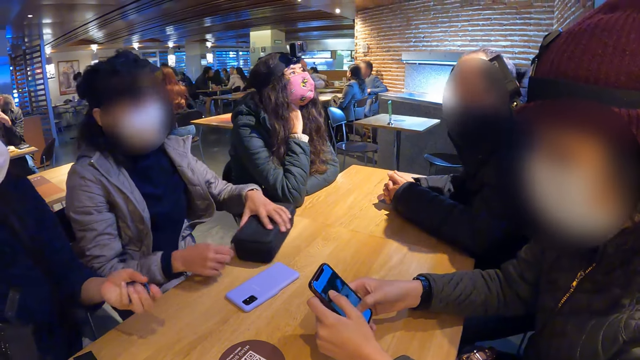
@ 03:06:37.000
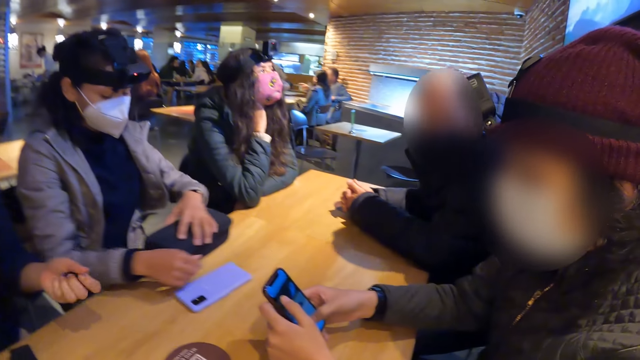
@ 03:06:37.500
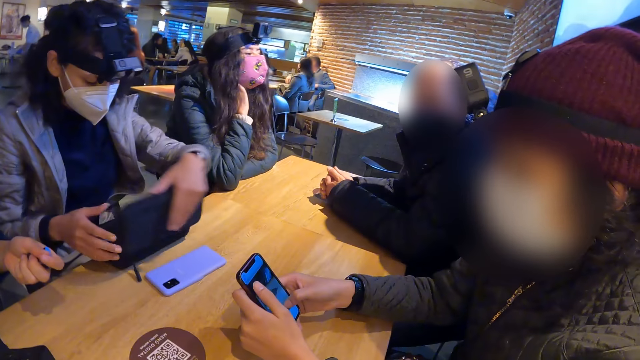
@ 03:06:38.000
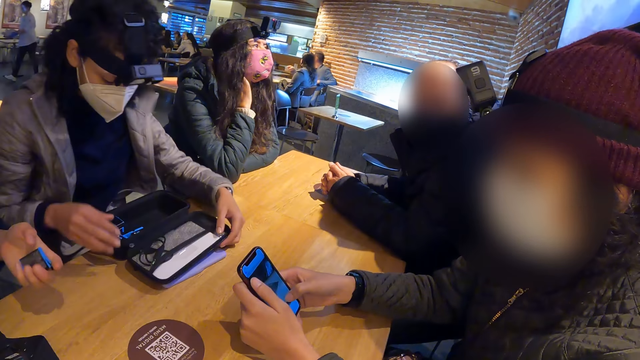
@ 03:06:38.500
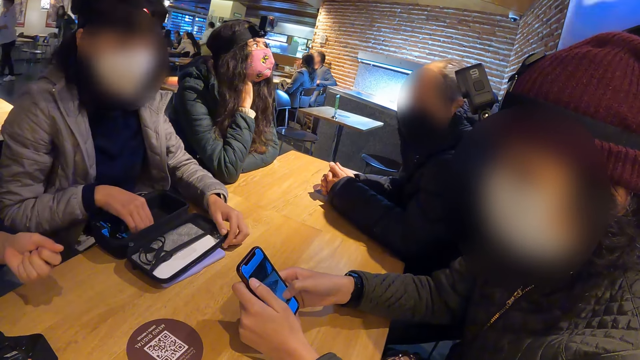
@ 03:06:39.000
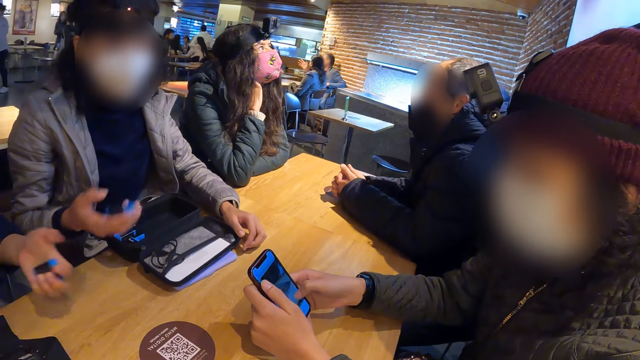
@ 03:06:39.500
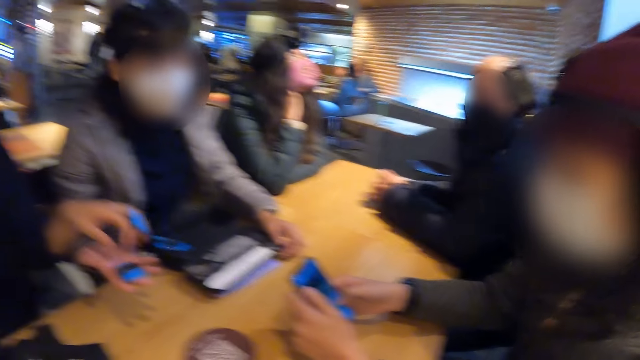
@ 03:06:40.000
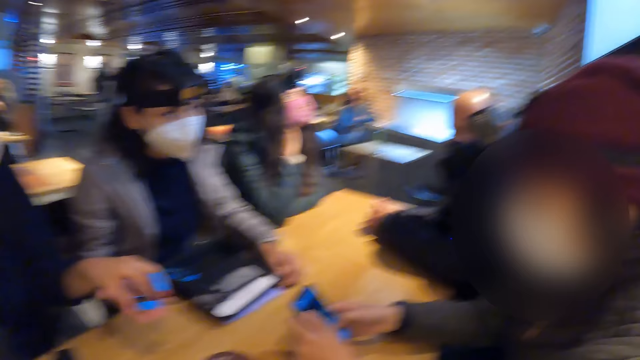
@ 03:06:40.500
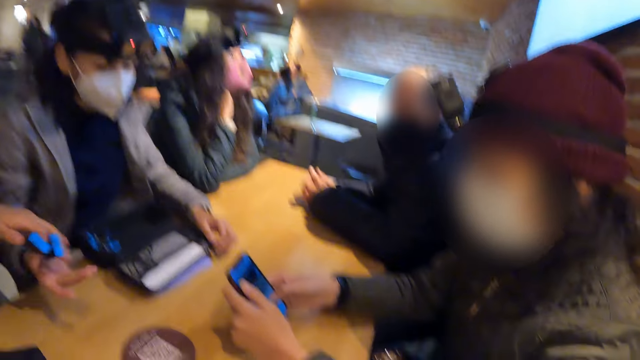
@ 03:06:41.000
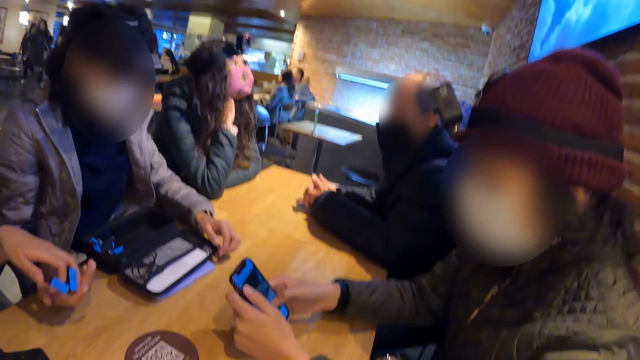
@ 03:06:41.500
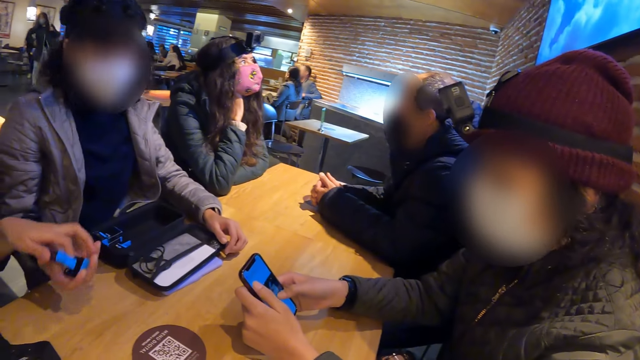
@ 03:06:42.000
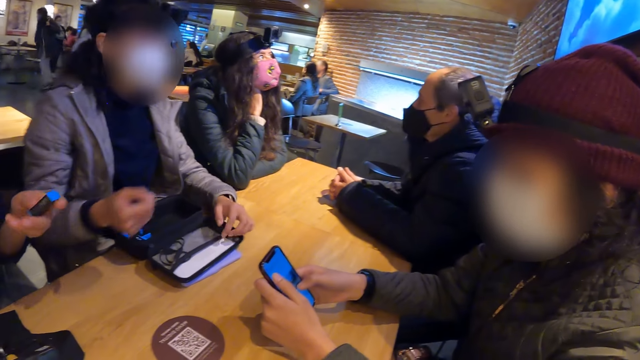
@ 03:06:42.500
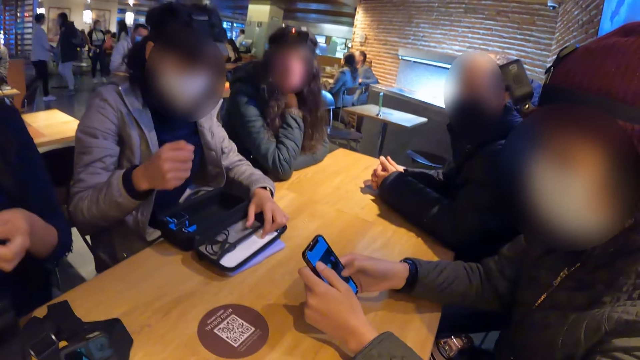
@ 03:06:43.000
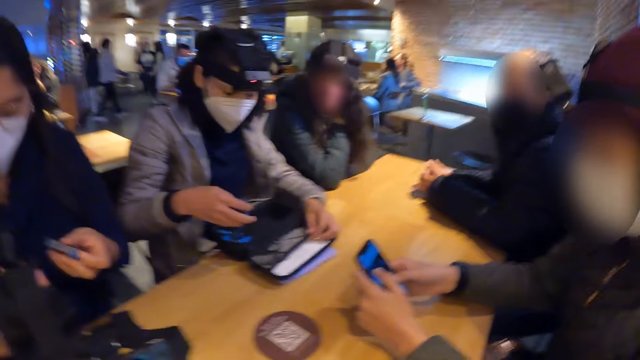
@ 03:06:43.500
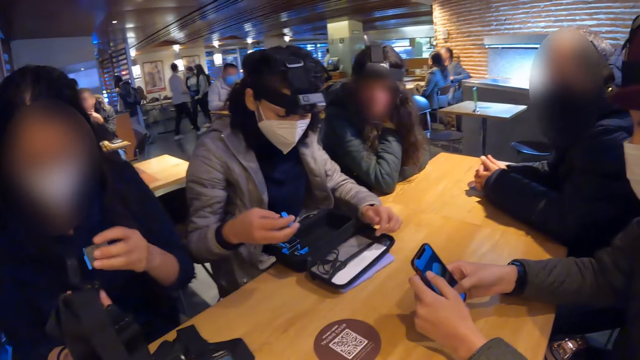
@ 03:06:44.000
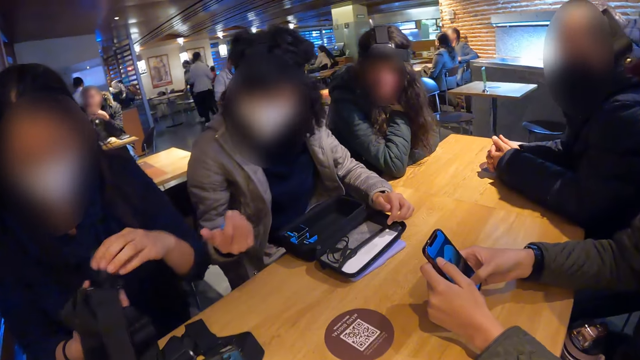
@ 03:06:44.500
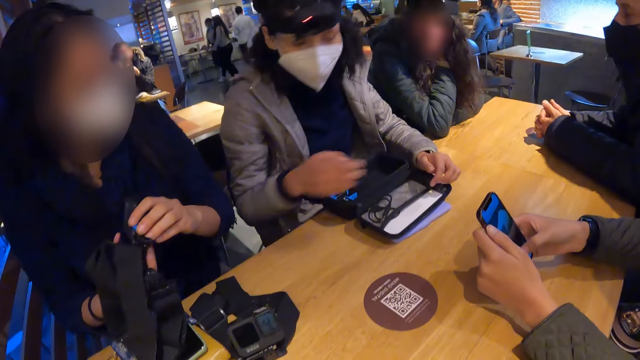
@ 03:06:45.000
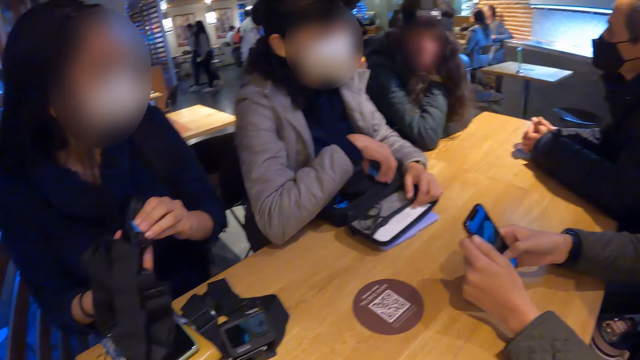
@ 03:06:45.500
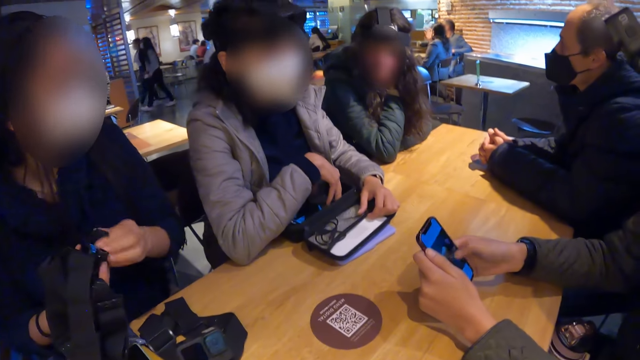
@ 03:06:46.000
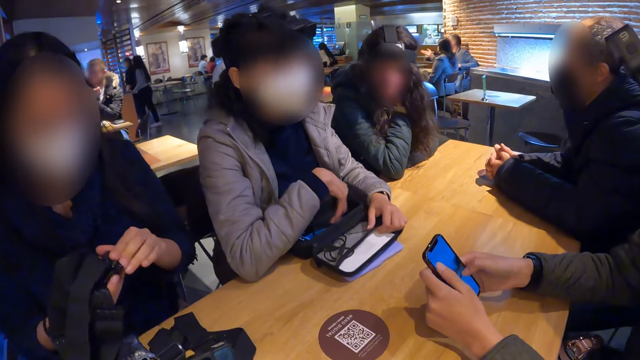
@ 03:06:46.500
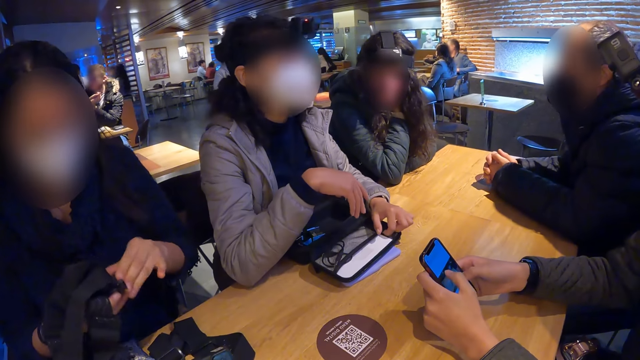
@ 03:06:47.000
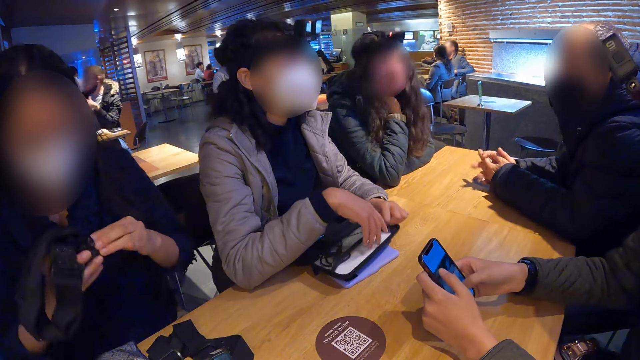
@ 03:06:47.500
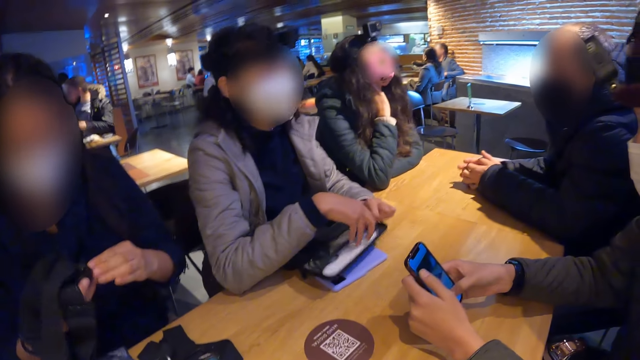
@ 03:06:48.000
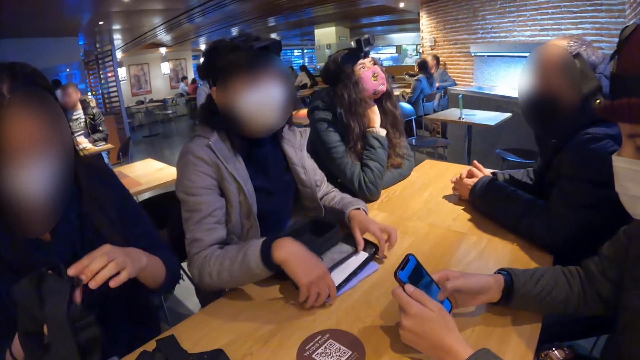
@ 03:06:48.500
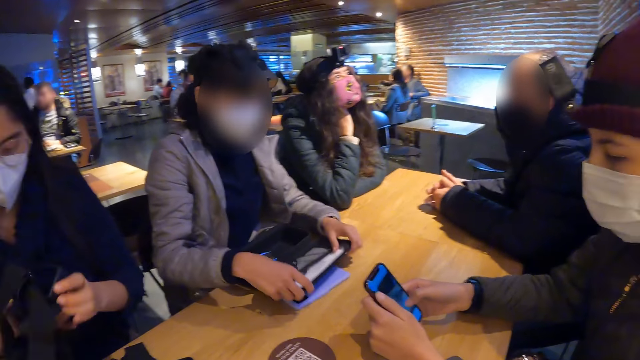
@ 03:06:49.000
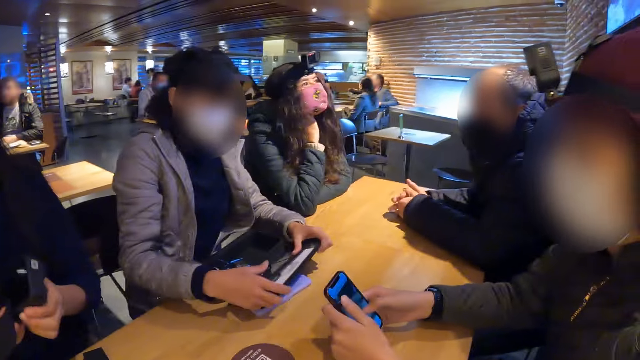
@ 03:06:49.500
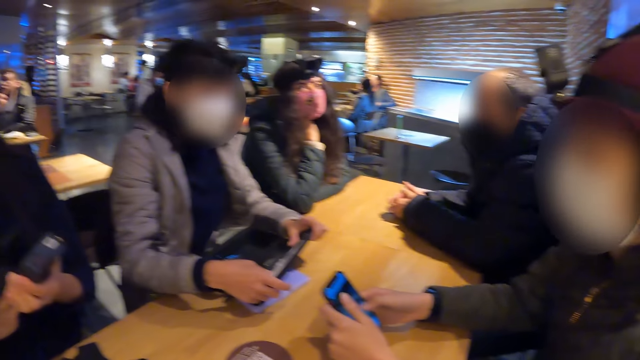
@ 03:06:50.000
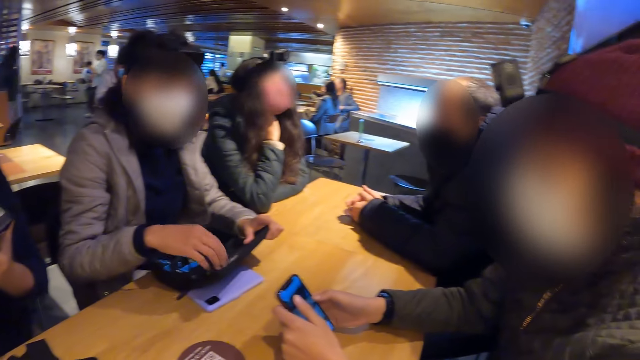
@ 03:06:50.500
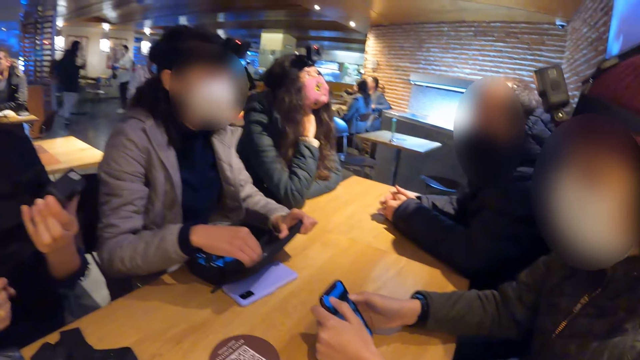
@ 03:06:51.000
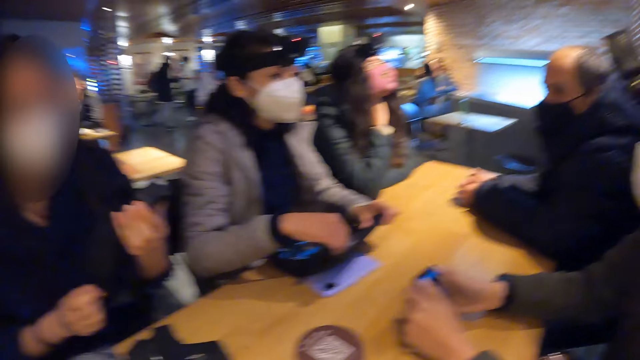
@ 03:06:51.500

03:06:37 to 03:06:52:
The woman picks a battery from the bag on the table with her right hand. She gives the battery to another woman. The other woman gives the battery to the first woman. The other woman inserts the battery in the camera with her left hand. The first woman drops the battery in the bag on the table with her right hand. The other woman covers the battery compartment of the camera with her left hand. The other woman puts something on the camera. The first woman lifts the cover of the bag with both hands.

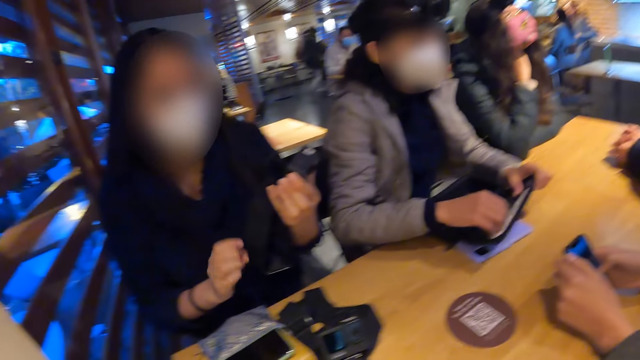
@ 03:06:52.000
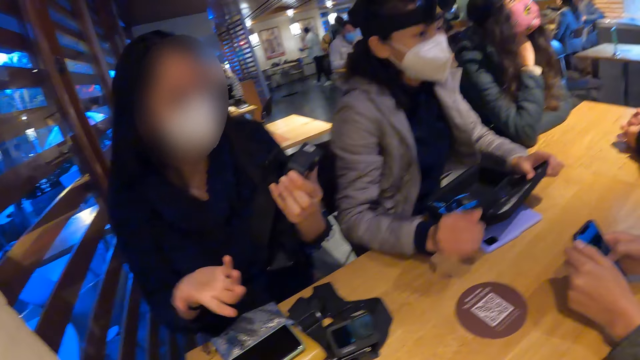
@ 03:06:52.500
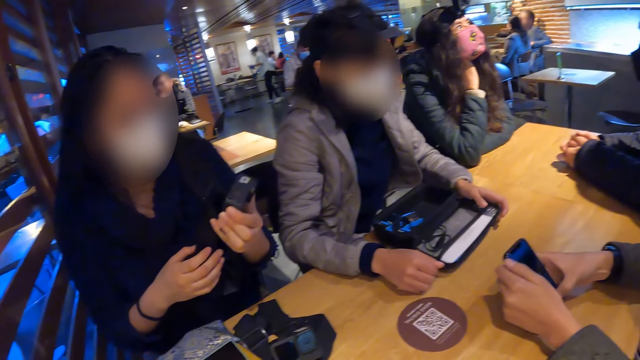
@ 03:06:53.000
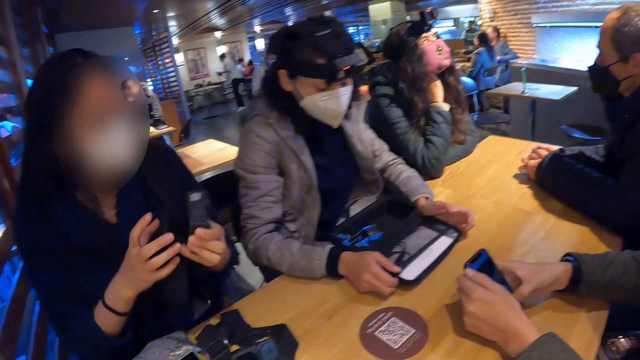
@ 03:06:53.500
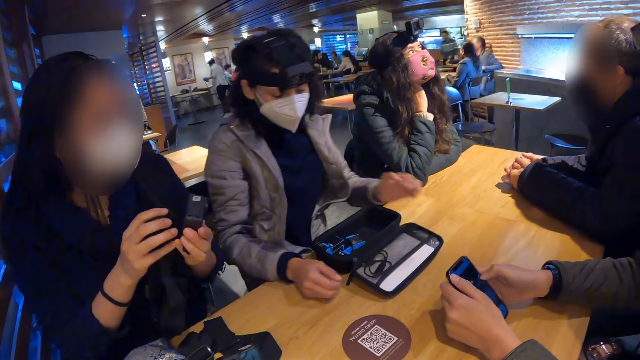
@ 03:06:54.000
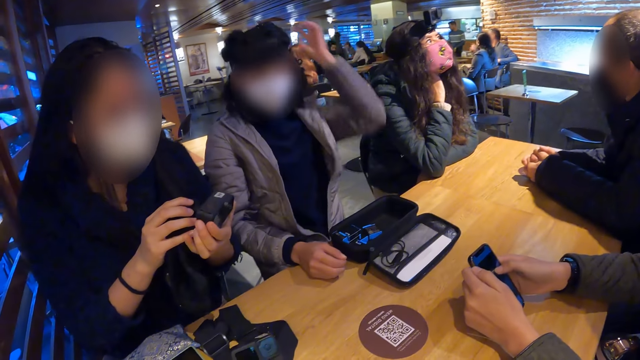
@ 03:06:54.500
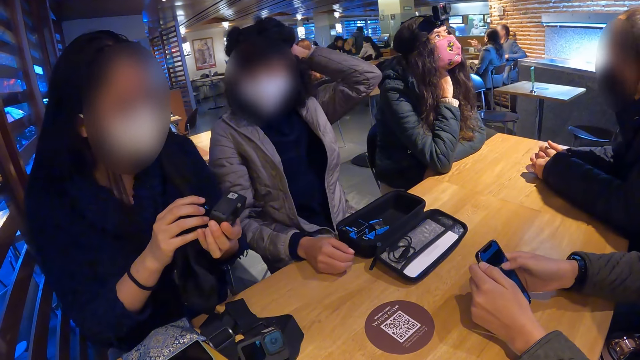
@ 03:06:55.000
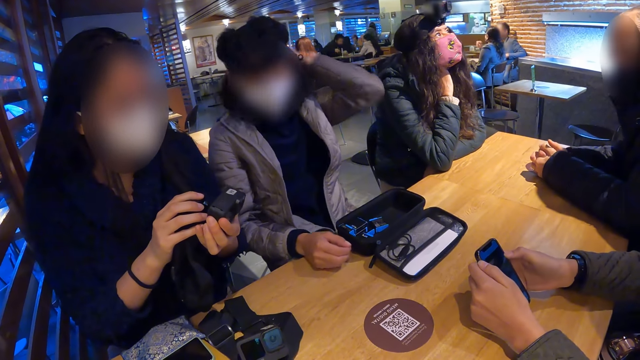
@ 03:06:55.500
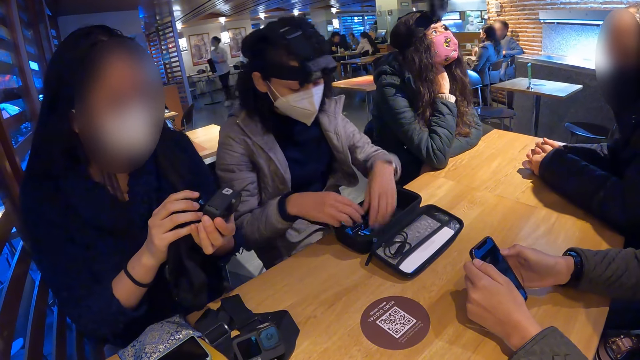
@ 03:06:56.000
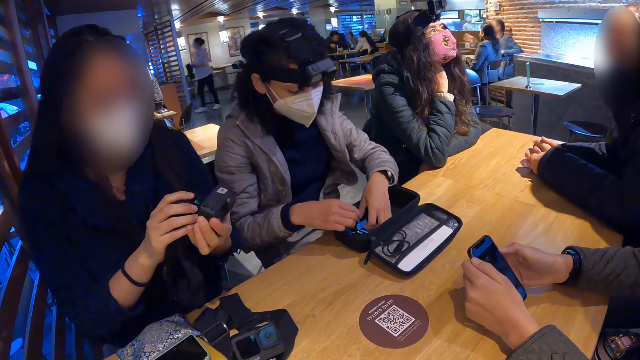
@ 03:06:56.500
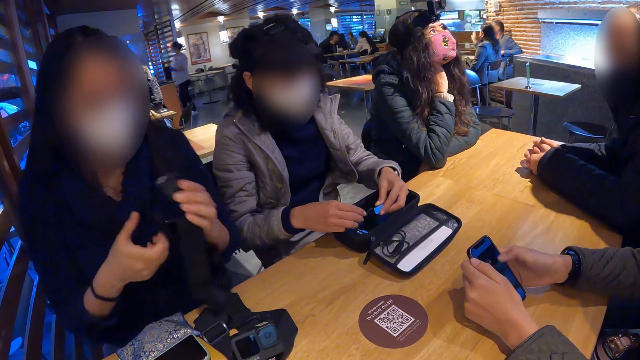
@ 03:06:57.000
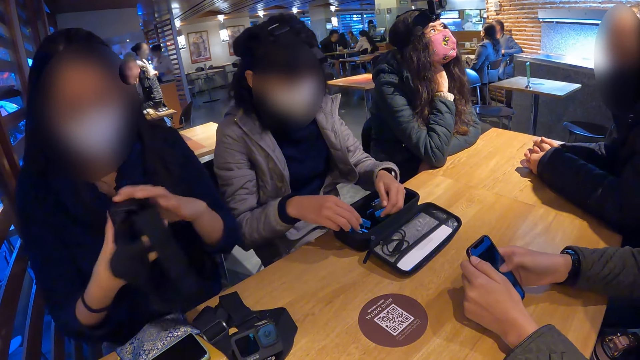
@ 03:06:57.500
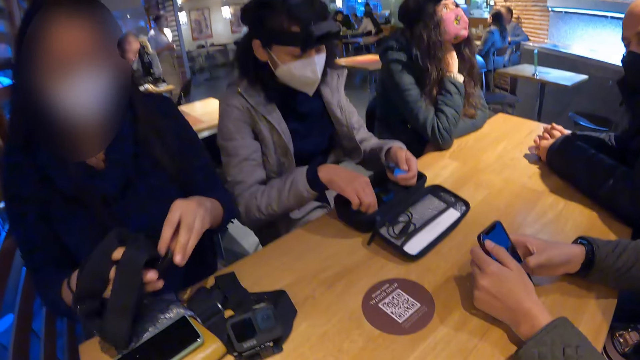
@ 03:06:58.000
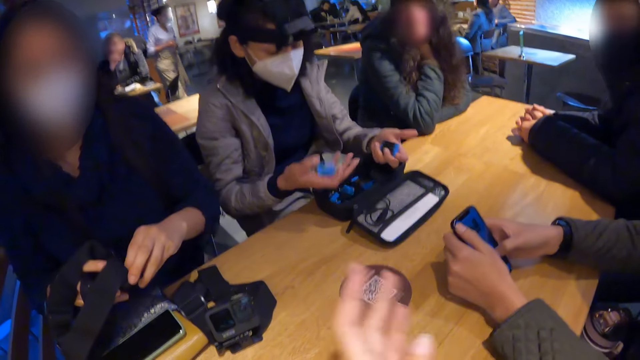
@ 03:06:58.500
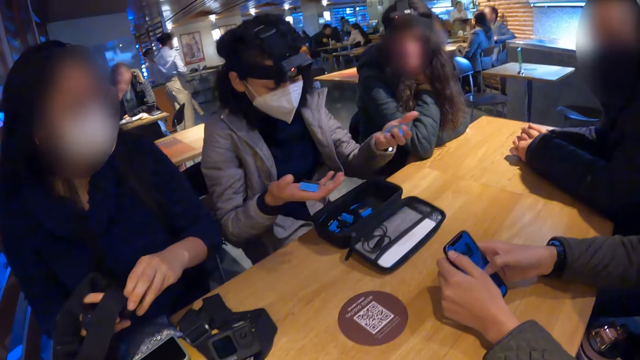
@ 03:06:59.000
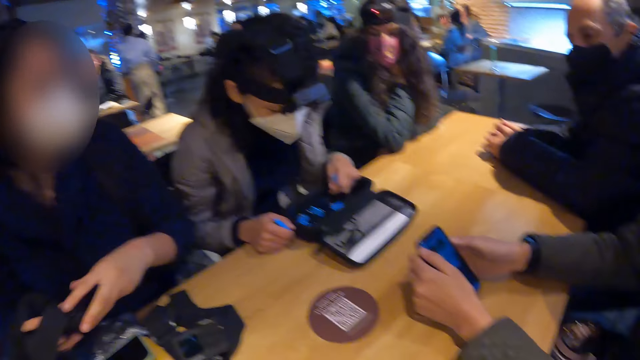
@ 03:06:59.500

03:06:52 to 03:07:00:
The woman drops the cover of the bag on the table with both hands. She picks a battery from the bag on the table with her left hand. She picks the battery from the bag on the table with her right hand.
